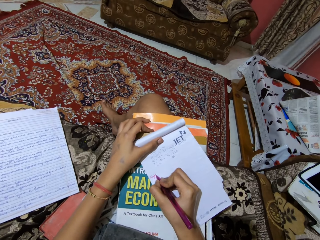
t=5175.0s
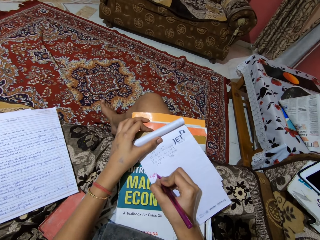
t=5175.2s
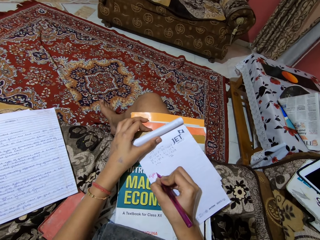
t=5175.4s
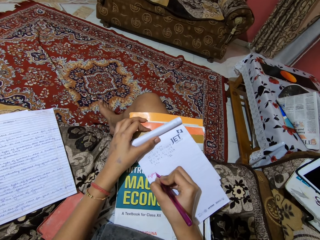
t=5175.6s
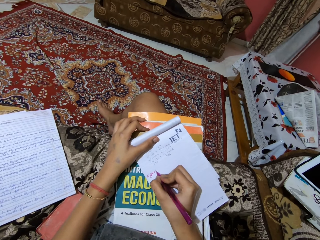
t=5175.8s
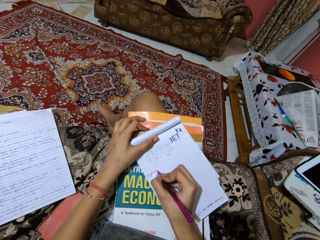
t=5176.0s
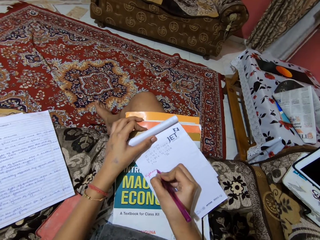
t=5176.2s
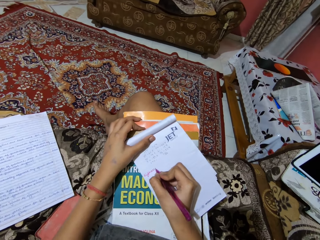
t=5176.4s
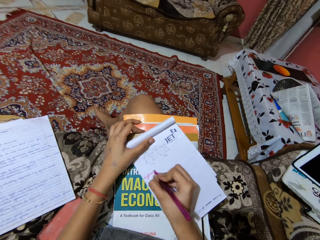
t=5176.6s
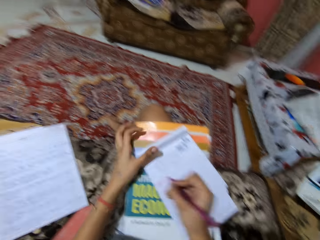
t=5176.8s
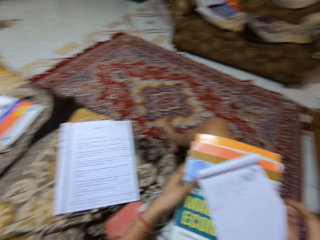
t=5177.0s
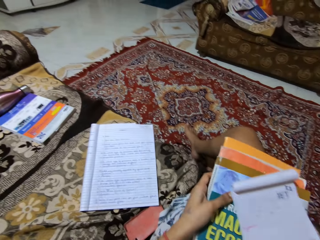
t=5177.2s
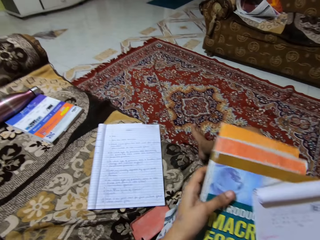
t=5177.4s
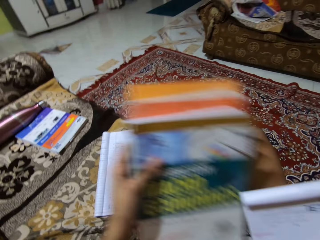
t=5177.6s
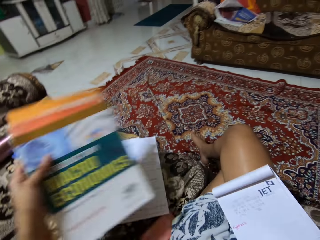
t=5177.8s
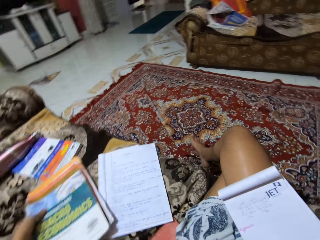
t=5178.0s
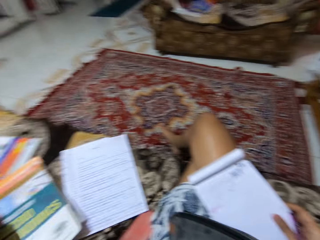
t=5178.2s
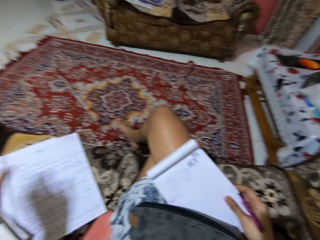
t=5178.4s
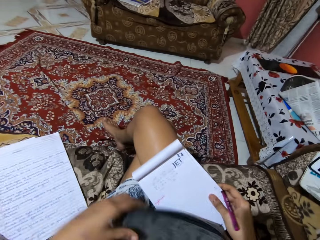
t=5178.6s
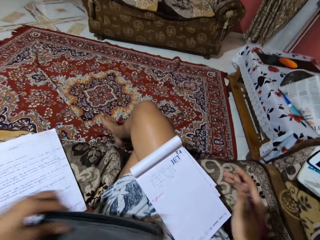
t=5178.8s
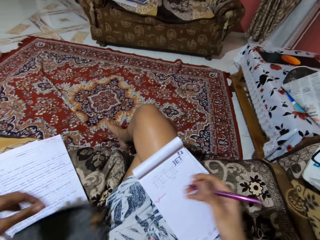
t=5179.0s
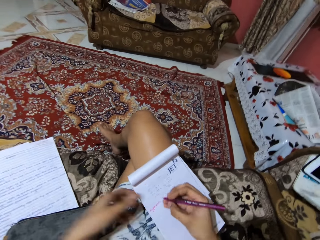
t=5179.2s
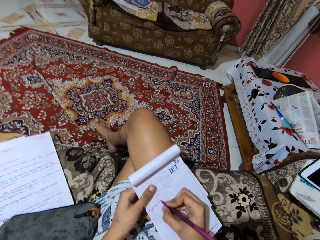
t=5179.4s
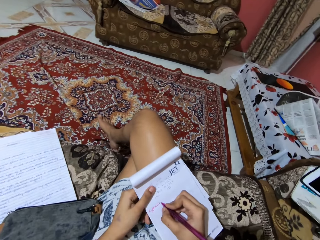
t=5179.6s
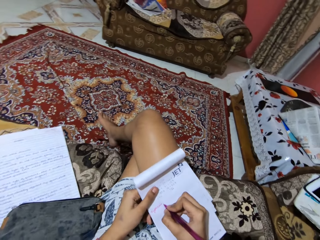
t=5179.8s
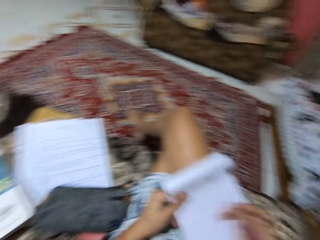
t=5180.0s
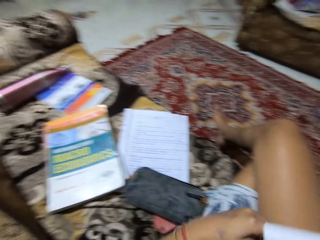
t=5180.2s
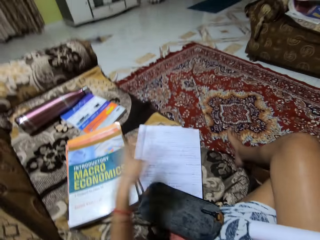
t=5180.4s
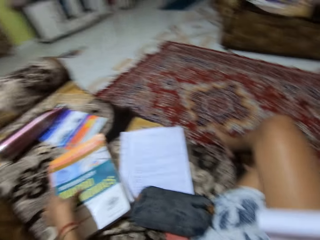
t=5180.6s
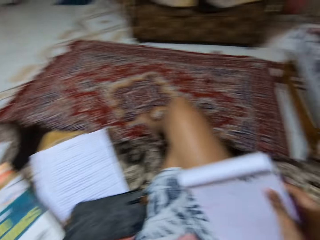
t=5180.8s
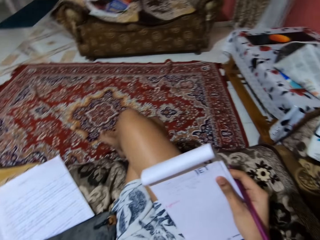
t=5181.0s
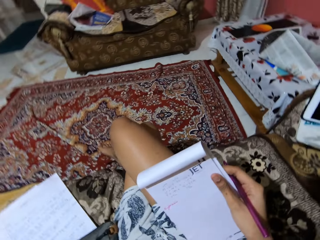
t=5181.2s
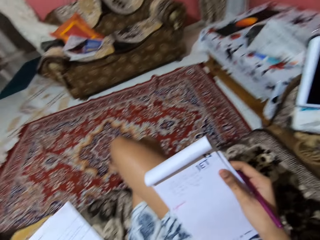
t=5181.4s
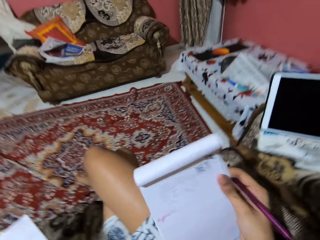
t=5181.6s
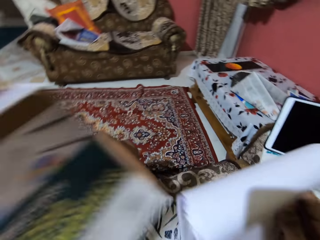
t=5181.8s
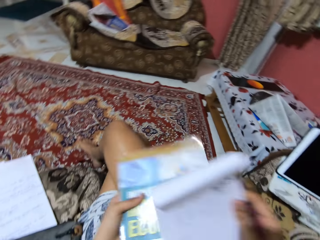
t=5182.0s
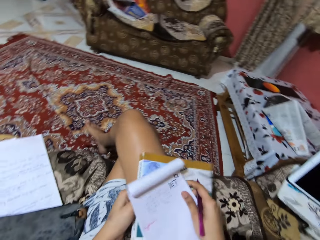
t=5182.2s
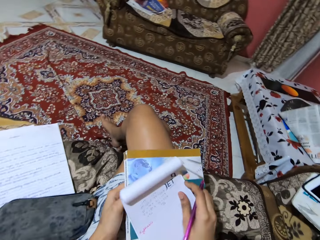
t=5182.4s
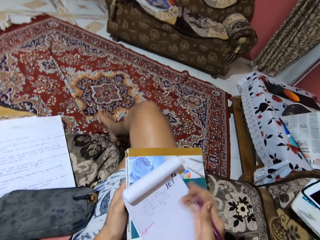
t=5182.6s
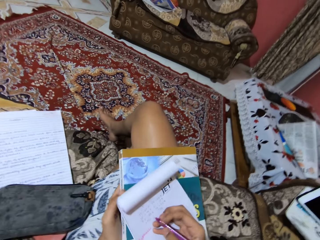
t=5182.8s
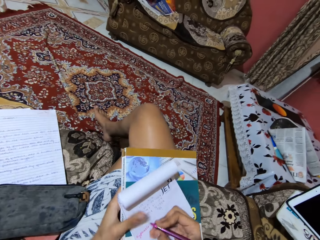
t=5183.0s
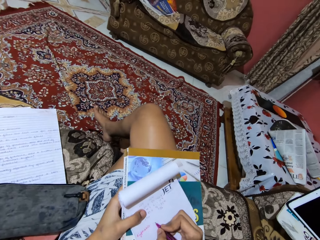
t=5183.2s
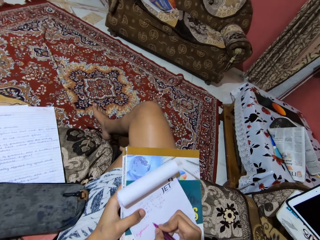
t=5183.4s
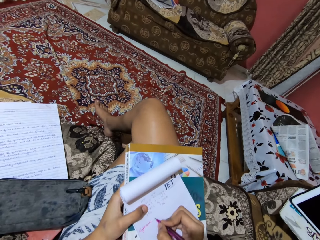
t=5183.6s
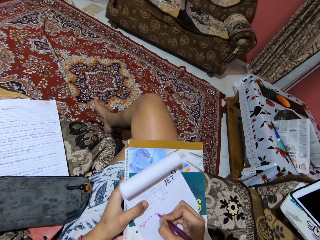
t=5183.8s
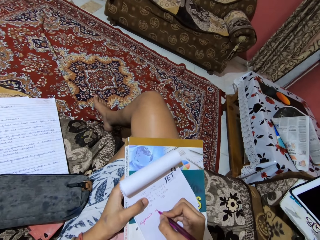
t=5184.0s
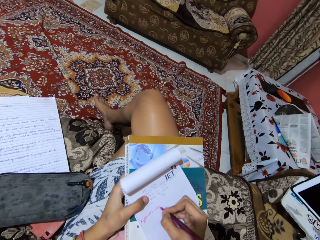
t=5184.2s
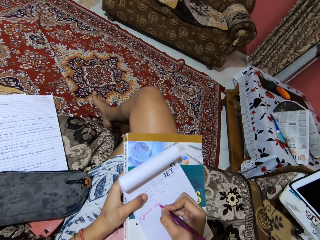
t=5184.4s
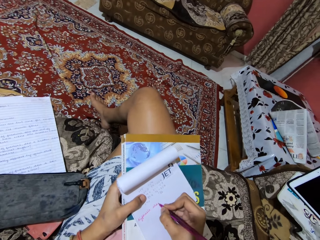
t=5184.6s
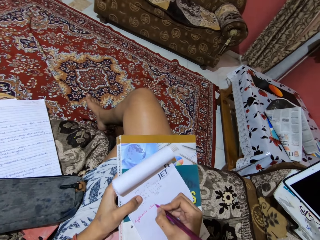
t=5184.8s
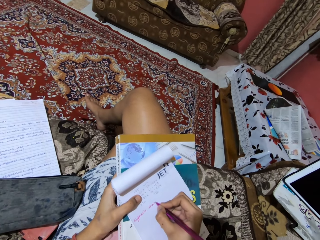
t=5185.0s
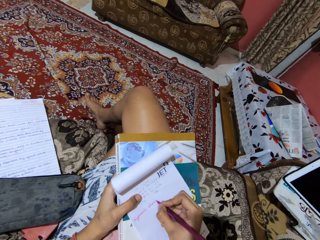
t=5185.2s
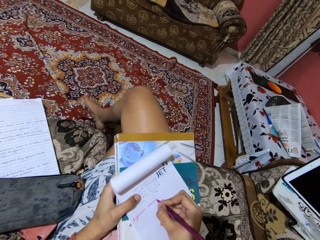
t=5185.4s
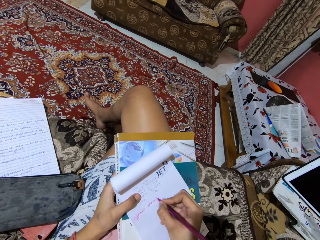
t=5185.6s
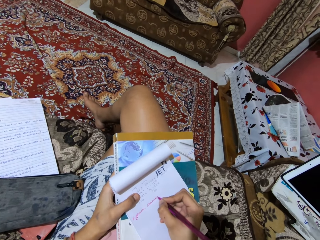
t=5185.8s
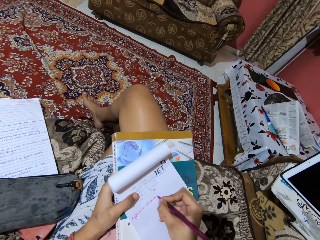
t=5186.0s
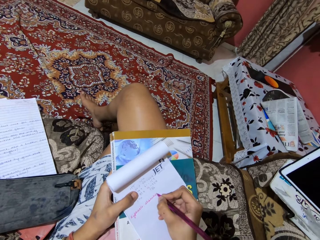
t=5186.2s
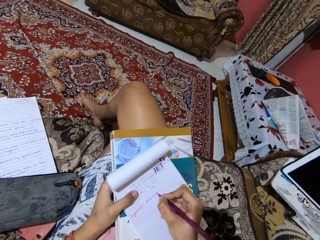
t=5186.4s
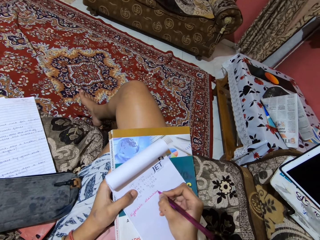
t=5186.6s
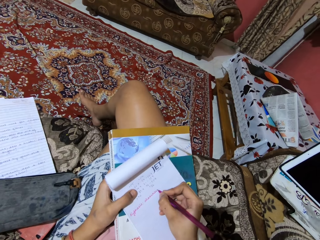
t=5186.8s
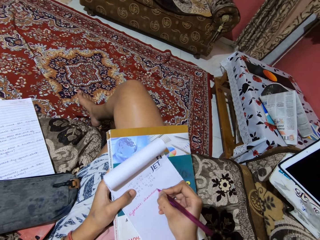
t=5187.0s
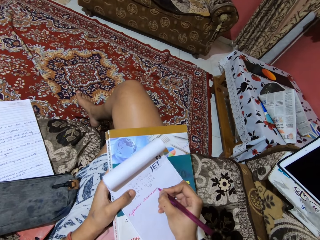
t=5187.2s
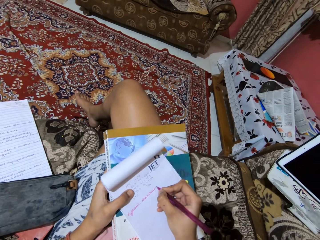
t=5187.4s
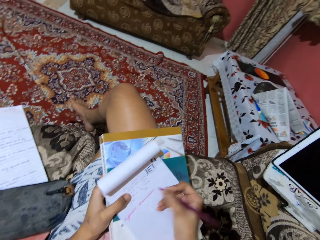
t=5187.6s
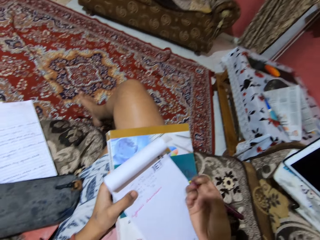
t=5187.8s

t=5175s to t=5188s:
The camera wearer stops writing on the jotter. They lift the books under the jotter. They drop the books under the jotter on the chair. They take a handbag and drop the handbag. They begin to write on the jotter. They stop writing on the jotter. They pick up a book from the chair. They drop the book under the jotter on the lap. They continue to write on the jotter.

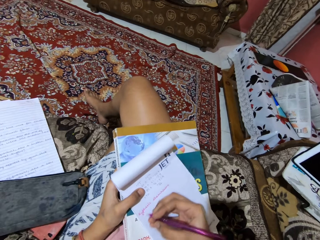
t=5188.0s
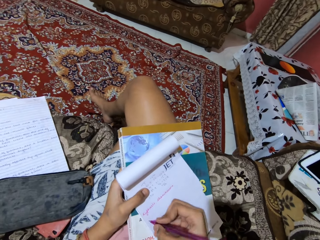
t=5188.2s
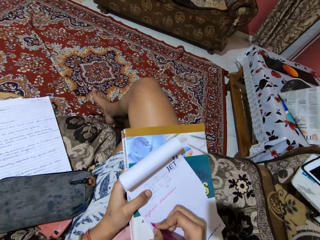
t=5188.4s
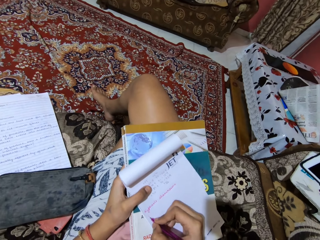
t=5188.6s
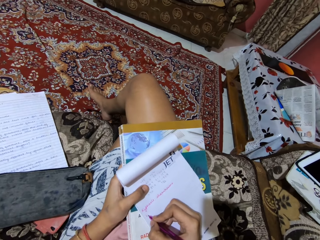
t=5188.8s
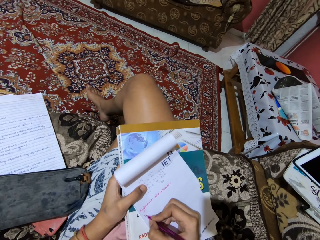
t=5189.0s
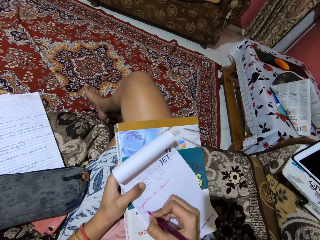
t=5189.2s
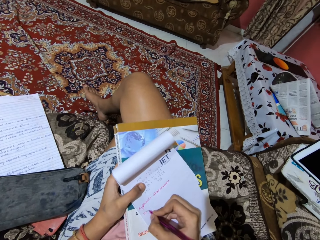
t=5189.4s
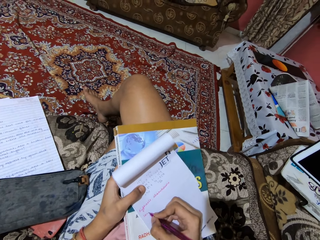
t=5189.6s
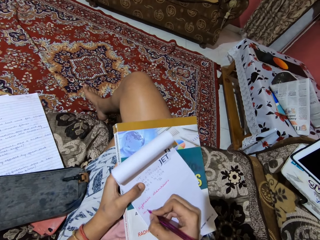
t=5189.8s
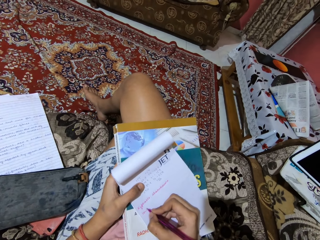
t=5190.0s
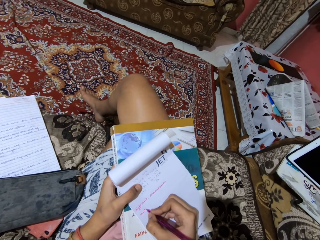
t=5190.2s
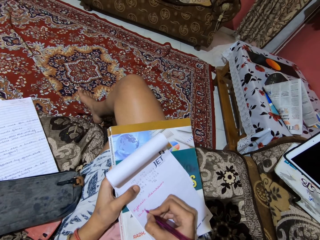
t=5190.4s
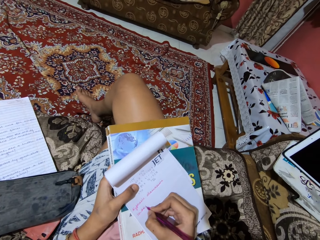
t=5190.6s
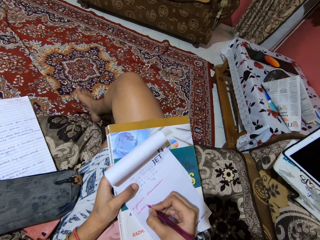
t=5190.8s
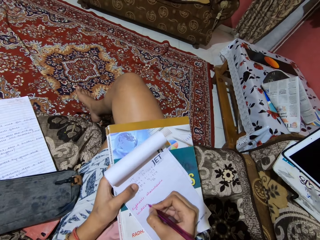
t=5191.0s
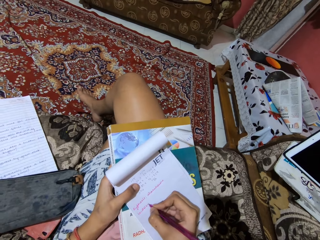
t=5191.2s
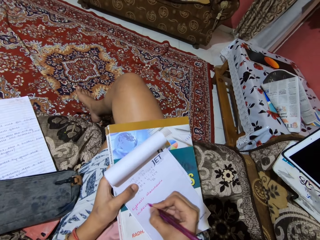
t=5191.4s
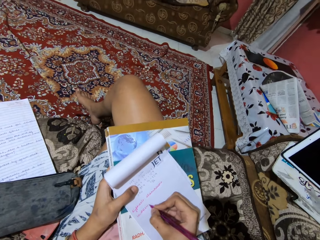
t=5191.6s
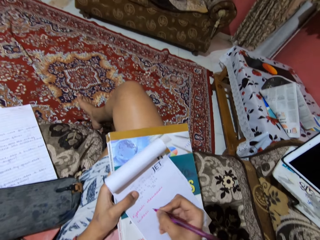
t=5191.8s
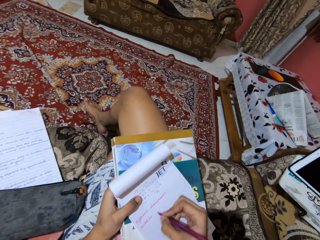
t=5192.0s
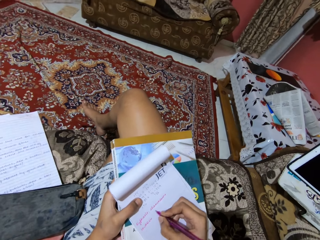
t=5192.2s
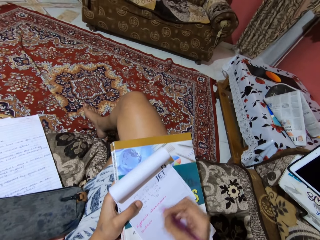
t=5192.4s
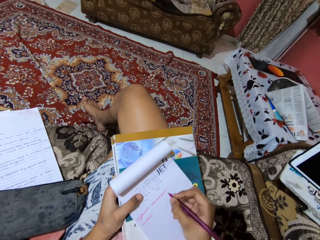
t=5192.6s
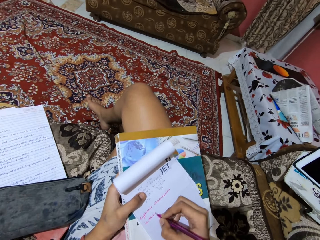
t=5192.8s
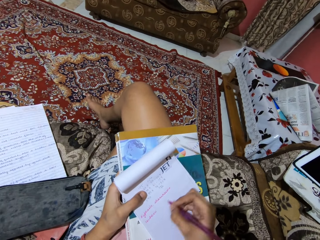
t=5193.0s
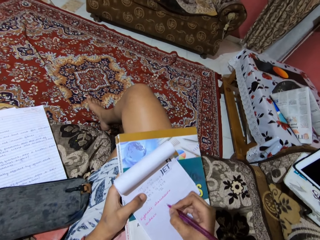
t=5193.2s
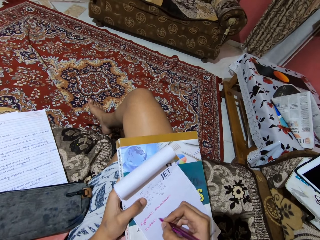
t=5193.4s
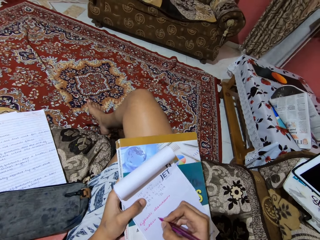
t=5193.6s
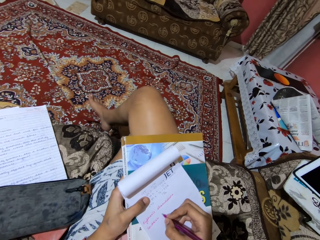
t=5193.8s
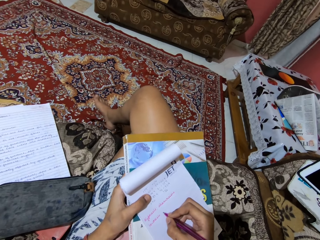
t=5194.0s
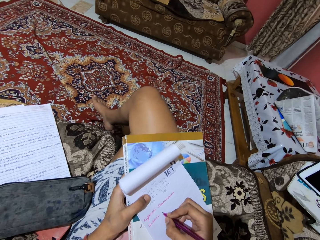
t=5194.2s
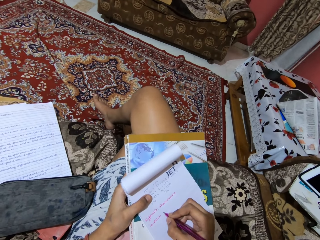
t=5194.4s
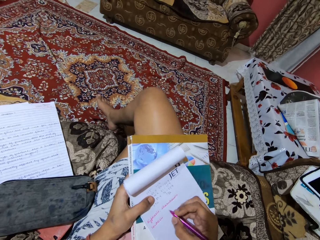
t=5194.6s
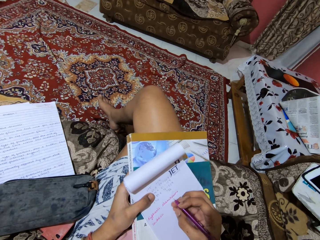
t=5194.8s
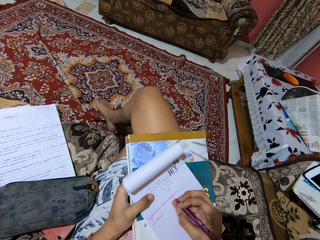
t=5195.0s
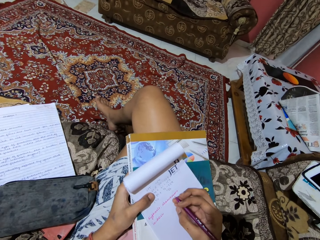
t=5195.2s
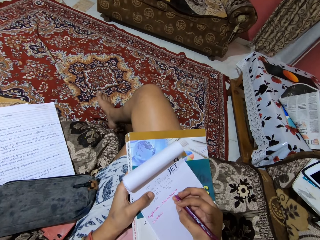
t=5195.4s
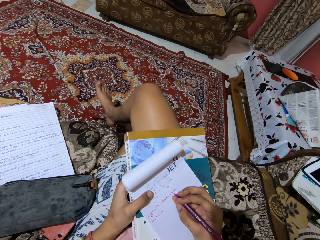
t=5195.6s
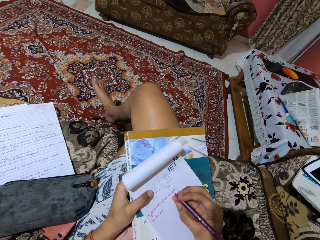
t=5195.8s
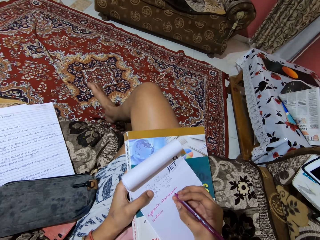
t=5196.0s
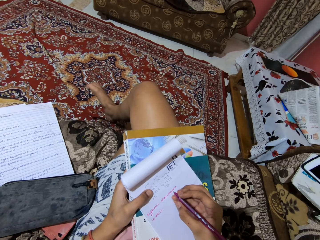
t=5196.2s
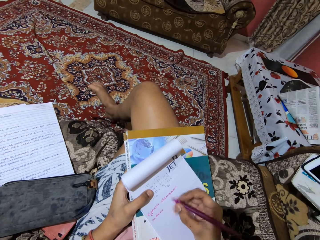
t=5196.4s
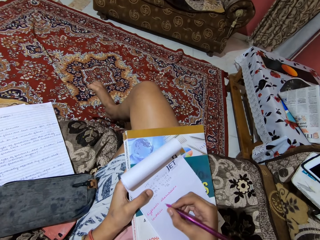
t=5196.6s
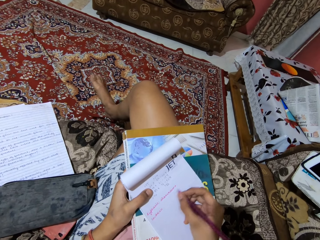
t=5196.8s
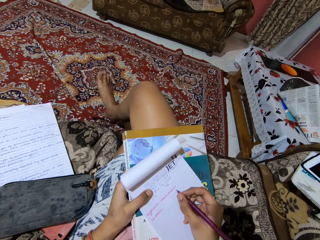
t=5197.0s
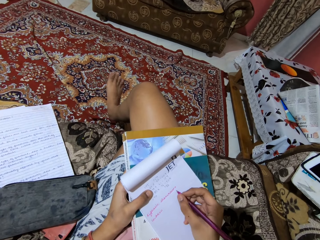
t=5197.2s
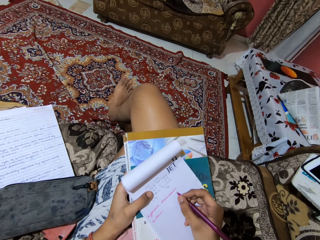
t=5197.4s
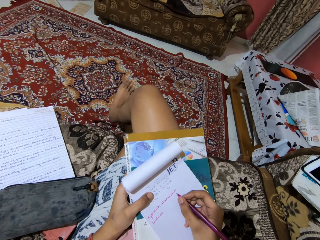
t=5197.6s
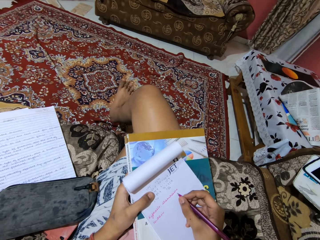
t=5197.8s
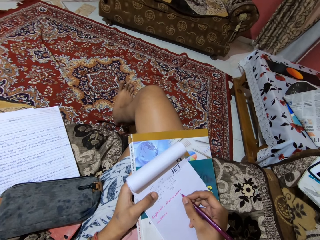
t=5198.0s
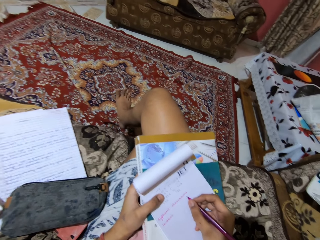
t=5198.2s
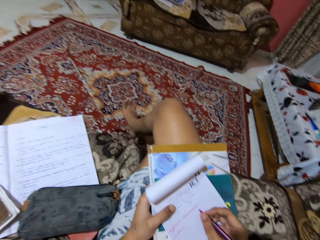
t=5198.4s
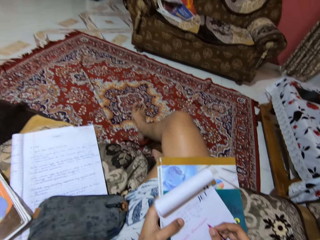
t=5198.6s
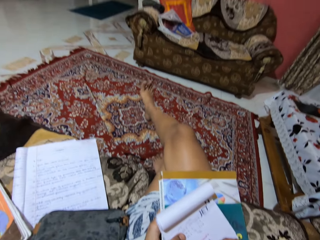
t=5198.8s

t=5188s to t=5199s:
The camera wearer reads the book. They stop writing on the jotter.
